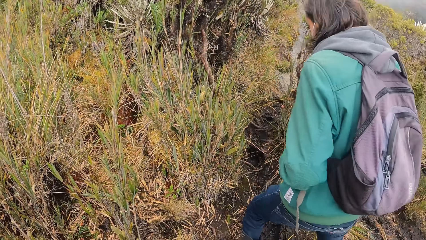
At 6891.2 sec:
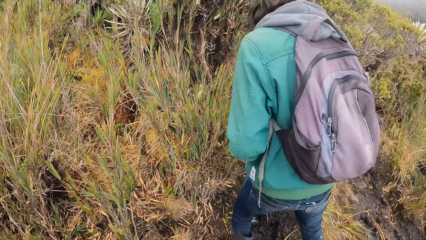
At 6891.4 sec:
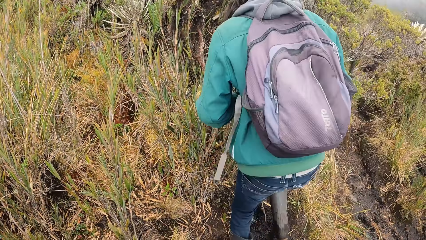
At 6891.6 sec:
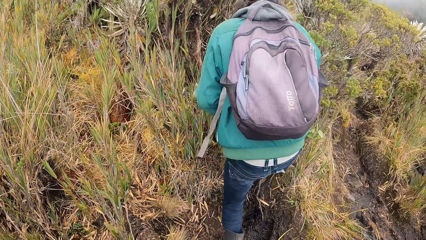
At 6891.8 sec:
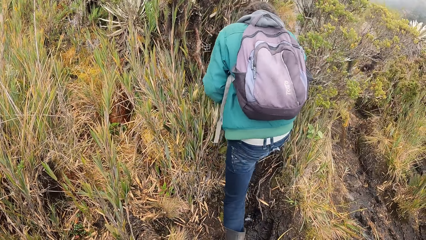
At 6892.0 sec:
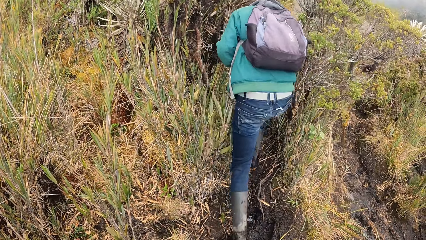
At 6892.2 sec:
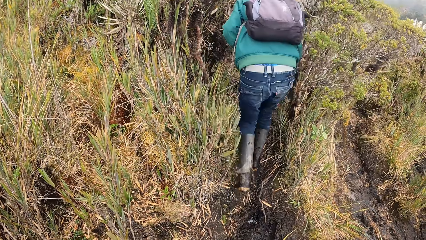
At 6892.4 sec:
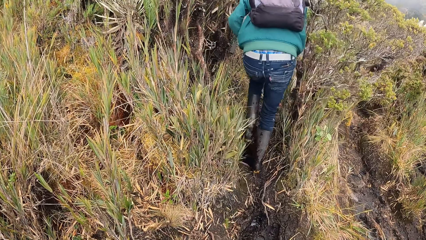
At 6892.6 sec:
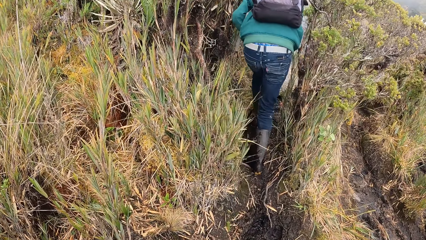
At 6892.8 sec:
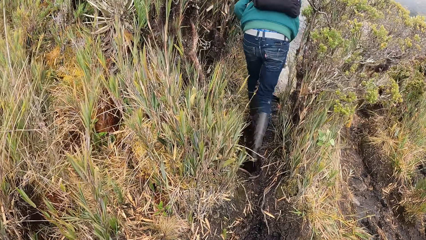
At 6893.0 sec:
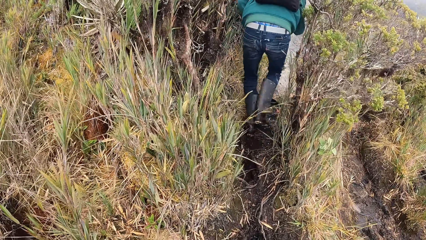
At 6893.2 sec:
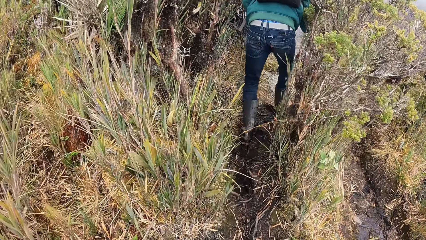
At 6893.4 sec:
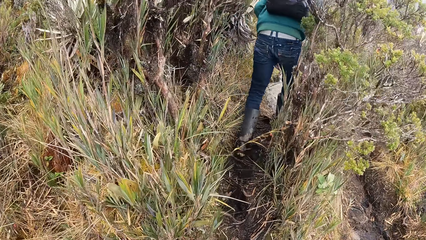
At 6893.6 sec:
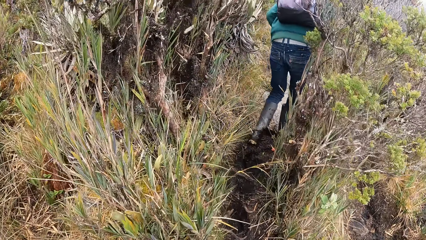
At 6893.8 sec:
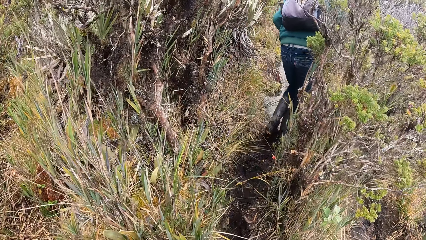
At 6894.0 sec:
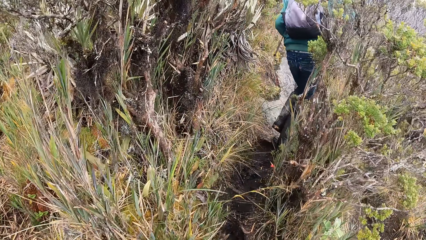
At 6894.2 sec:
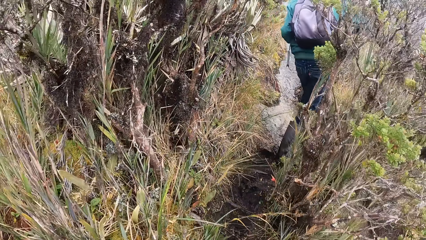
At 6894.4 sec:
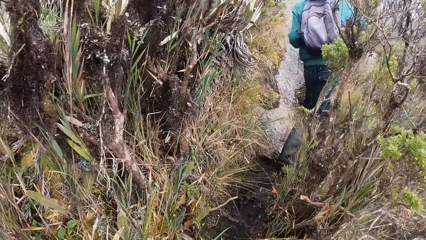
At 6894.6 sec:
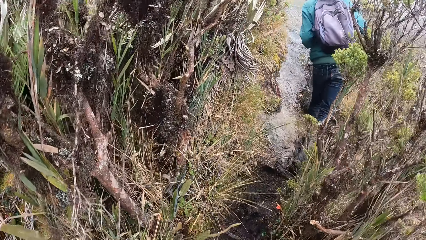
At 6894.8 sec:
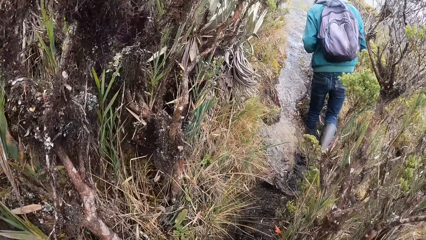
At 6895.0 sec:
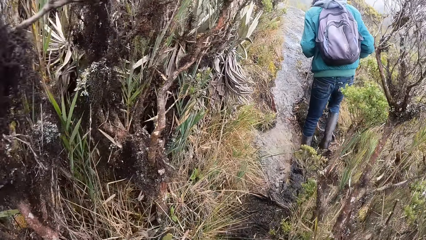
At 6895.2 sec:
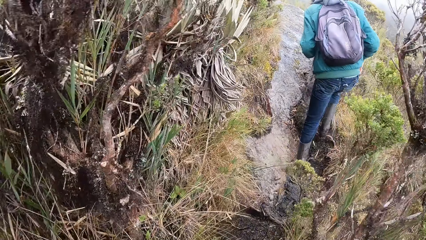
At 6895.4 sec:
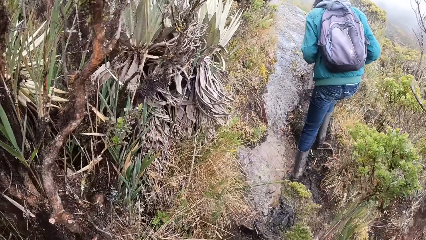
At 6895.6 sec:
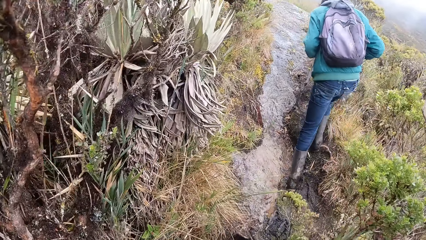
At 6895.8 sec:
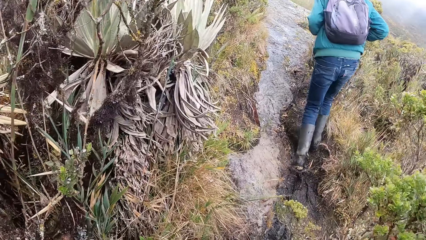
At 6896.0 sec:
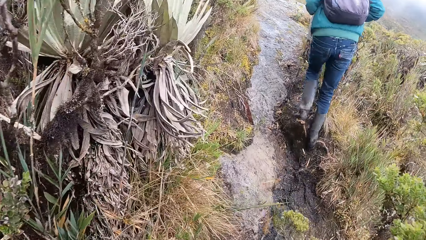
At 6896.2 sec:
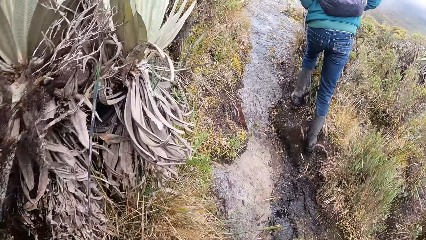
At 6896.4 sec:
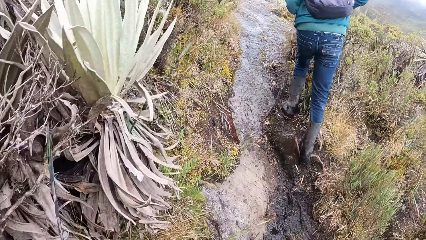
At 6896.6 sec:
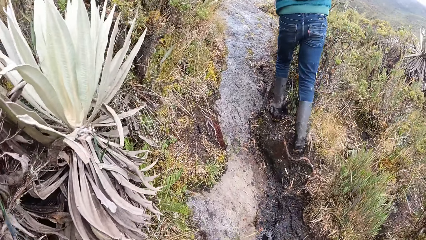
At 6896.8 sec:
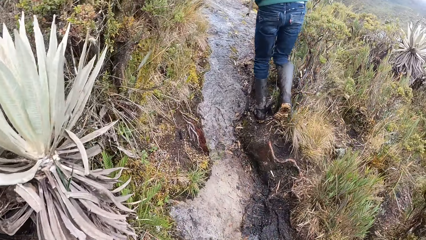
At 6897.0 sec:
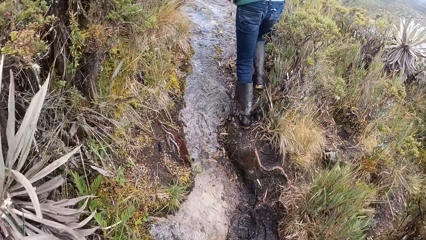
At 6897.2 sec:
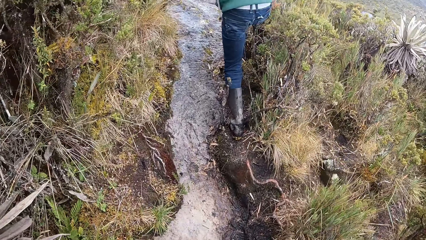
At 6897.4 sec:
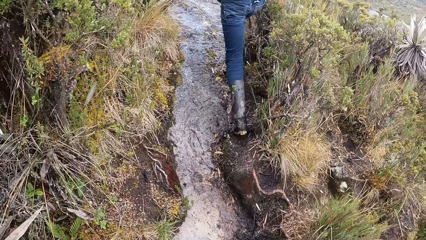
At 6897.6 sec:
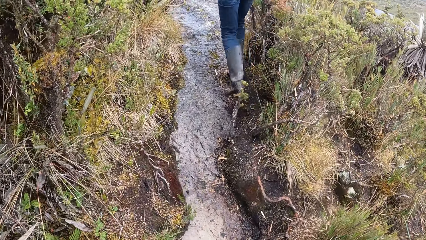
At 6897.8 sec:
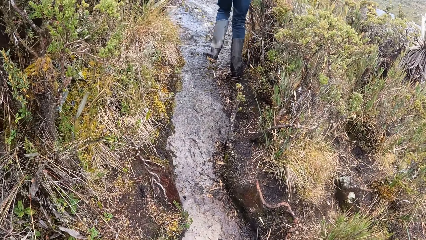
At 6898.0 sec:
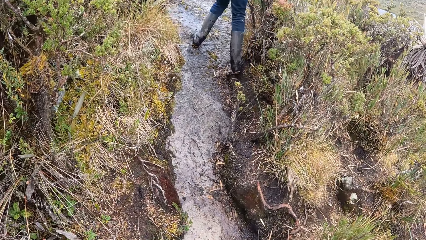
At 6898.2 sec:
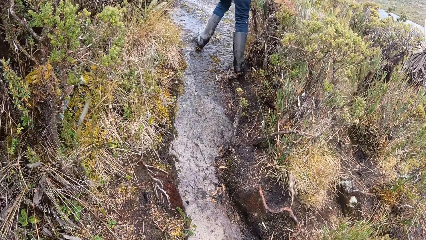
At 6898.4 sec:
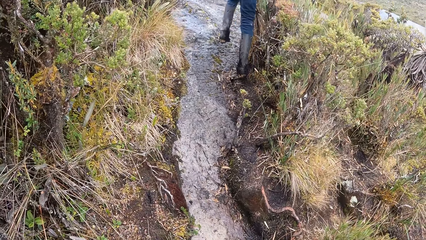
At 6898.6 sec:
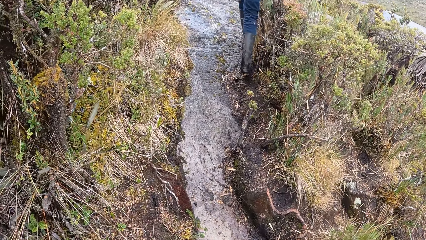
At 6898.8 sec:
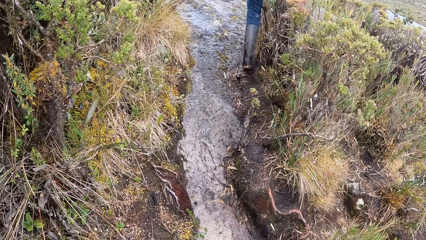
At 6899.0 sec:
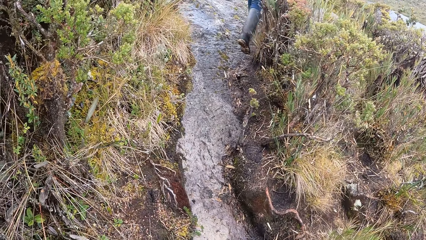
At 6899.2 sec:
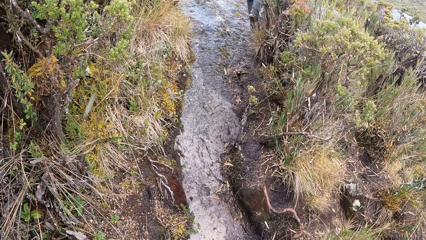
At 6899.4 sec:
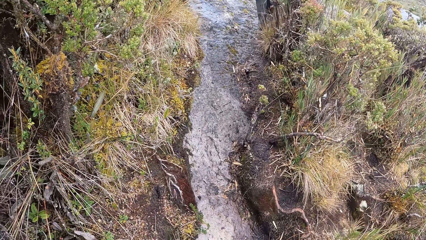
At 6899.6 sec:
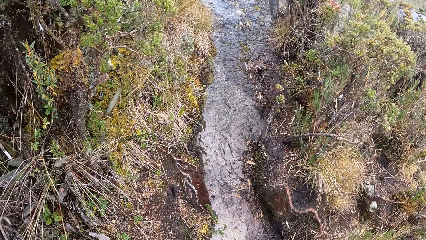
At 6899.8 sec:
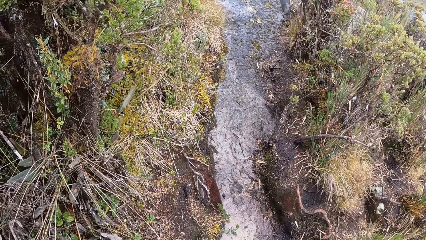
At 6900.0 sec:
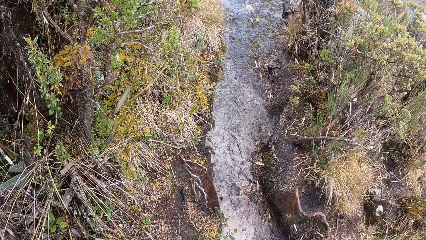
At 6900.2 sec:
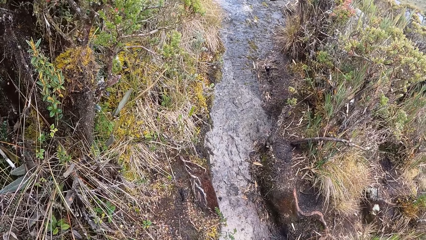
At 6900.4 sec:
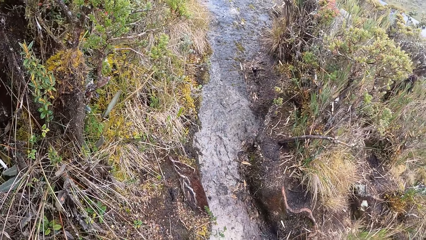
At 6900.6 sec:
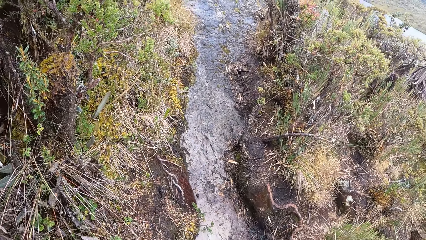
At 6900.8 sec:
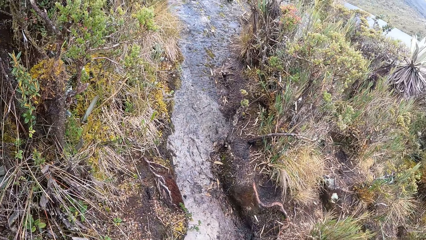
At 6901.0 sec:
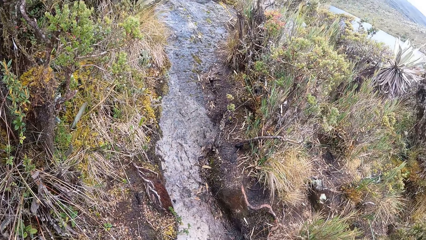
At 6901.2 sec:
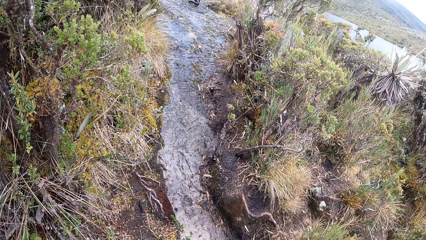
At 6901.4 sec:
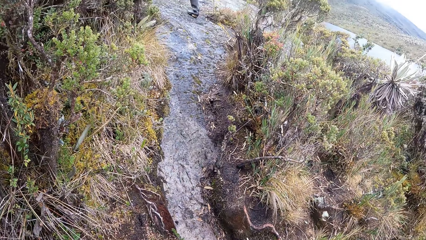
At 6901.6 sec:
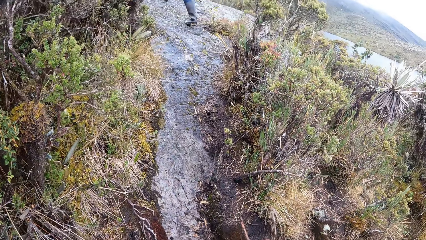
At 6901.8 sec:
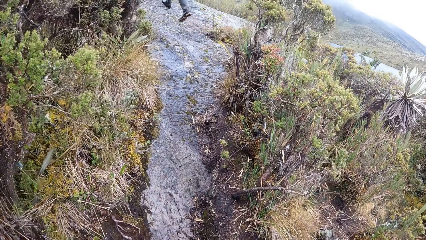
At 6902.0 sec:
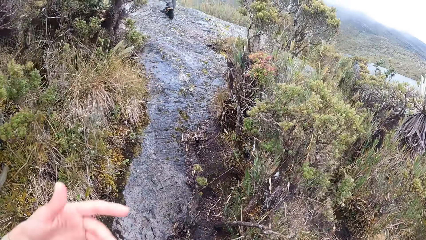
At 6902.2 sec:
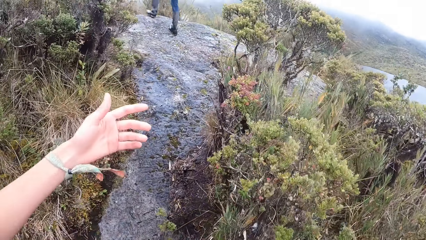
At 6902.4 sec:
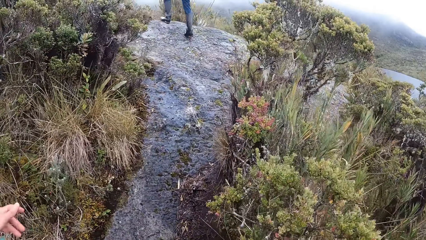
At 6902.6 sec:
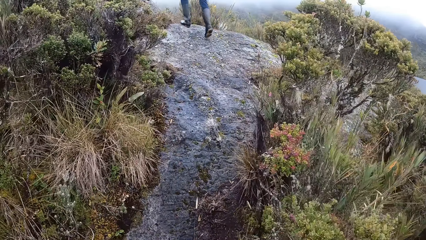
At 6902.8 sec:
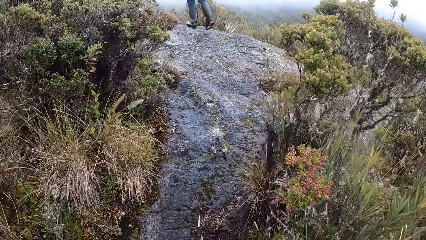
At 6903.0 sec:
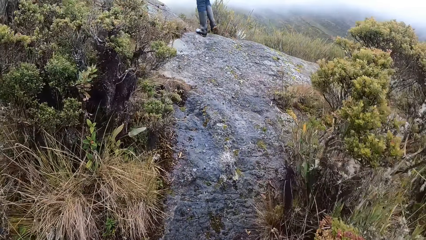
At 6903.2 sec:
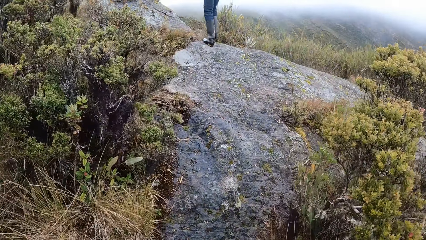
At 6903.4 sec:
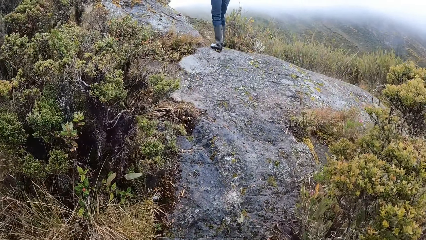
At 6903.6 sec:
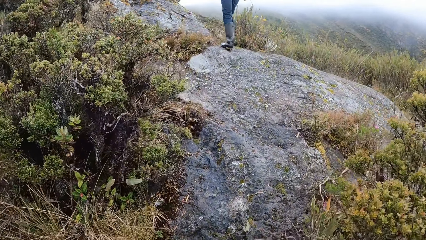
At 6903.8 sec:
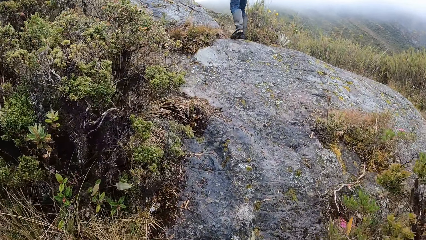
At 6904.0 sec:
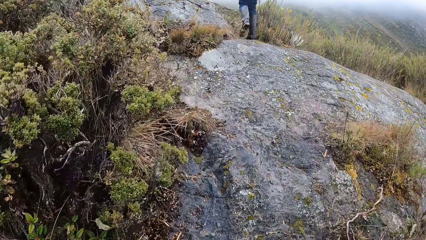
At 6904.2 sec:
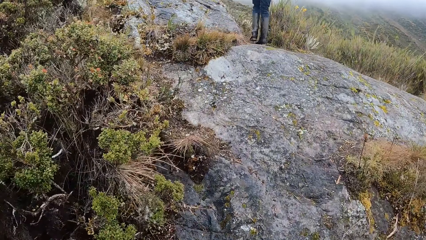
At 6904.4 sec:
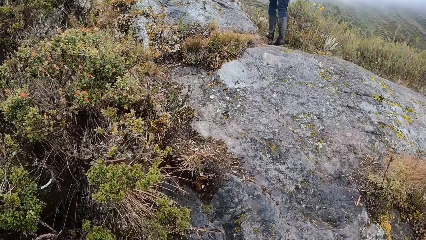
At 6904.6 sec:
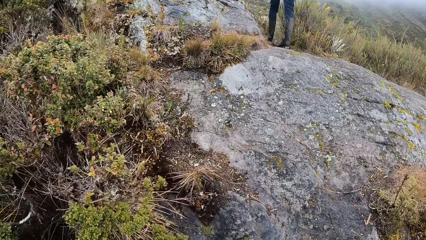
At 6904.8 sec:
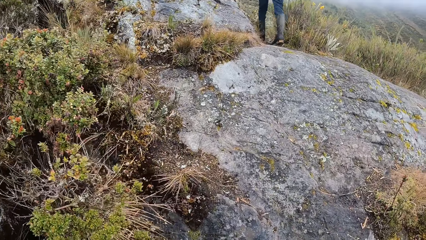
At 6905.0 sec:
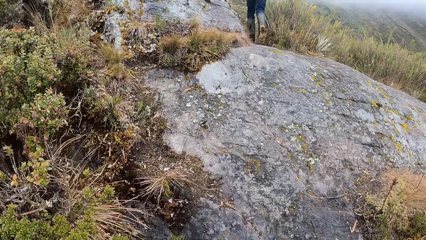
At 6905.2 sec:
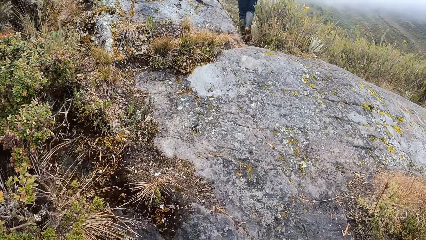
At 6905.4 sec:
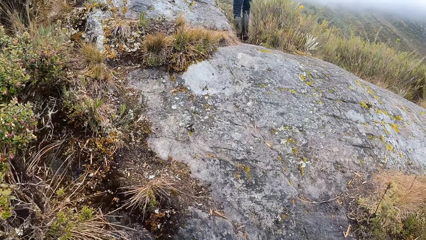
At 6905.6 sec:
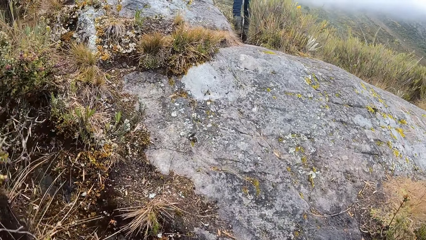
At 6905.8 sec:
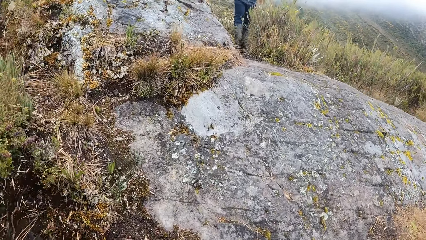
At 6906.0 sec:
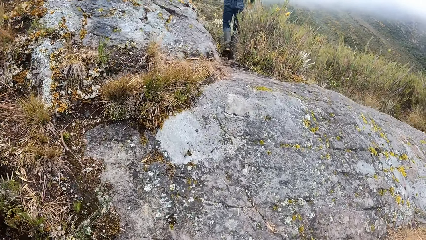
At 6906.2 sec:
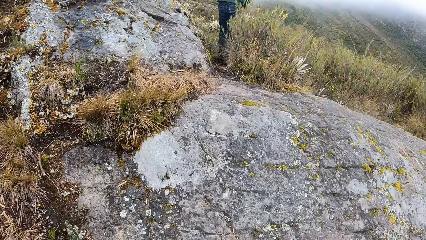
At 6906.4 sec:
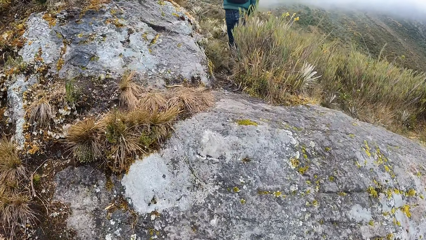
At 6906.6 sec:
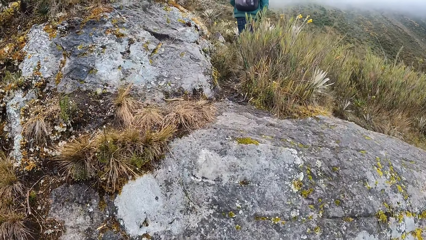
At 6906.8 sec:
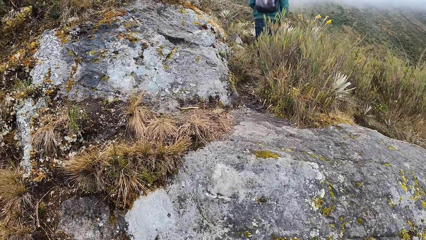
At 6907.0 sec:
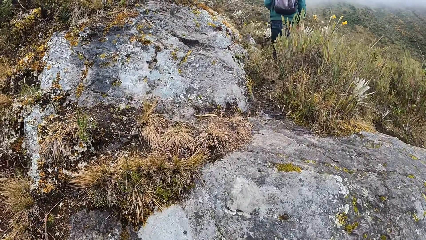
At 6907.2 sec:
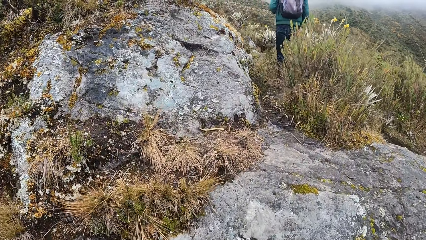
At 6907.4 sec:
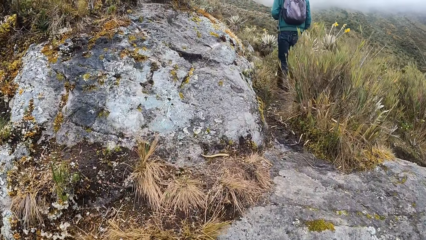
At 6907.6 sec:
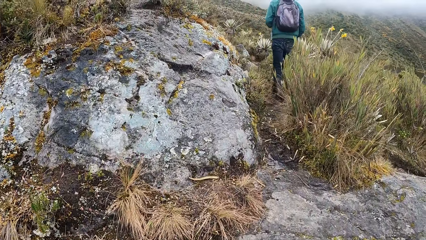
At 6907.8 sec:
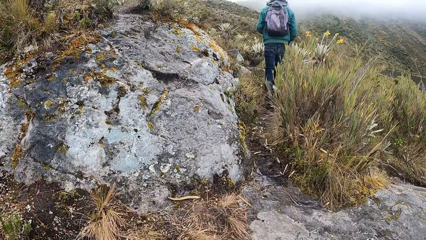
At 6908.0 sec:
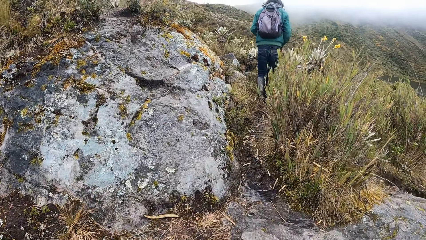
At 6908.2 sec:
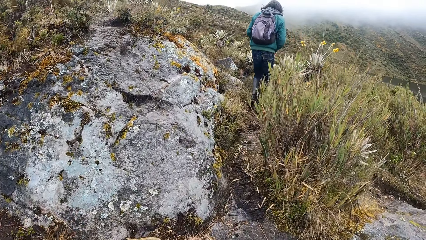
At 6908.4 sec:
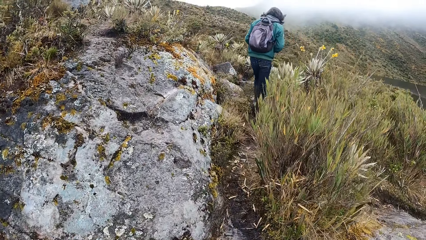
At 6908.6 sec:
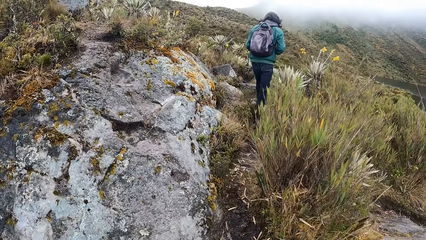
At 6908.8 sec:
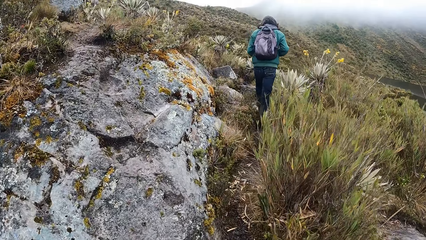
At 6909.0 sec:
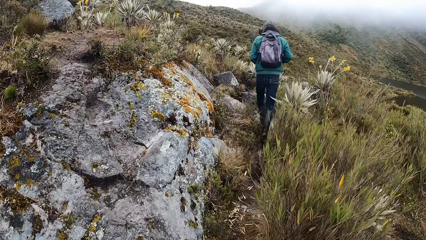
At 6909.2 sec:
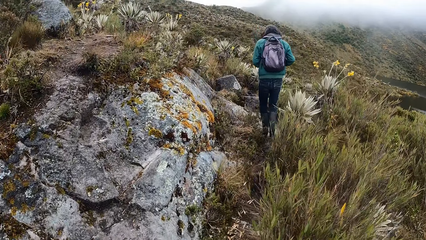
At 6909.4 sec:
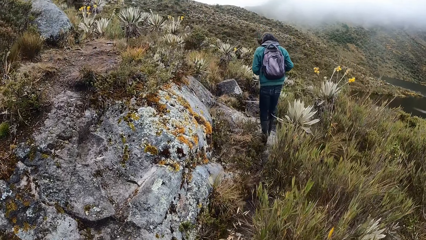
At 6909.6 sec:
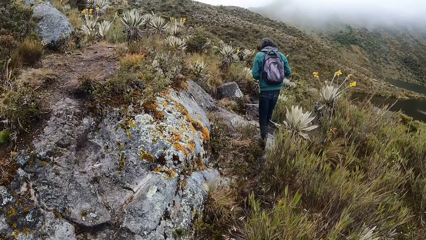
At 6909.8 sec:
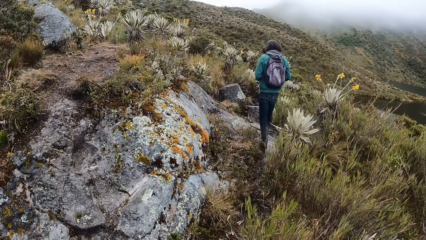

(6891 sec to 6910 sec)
The camera wearer walks around the mountains. They look at the shrubs. They walk around the mountains.
